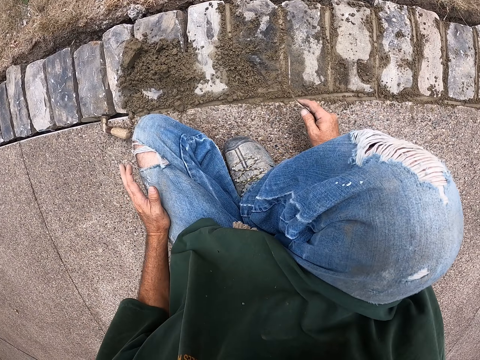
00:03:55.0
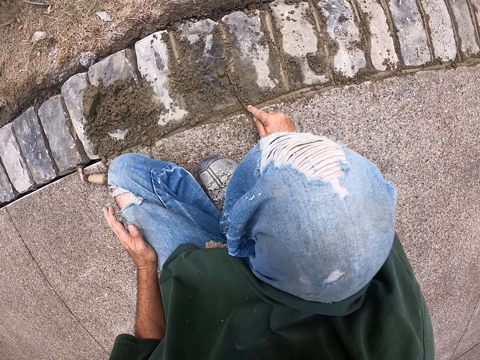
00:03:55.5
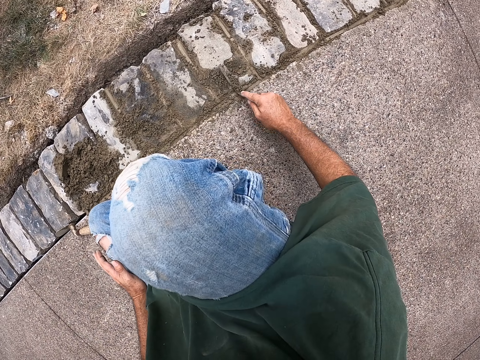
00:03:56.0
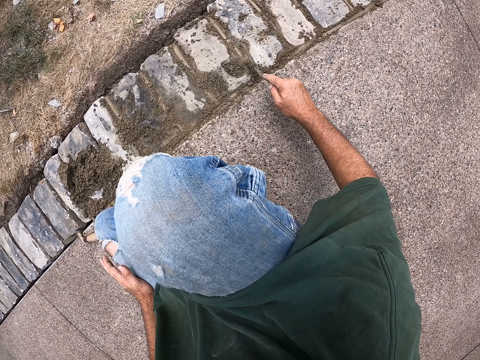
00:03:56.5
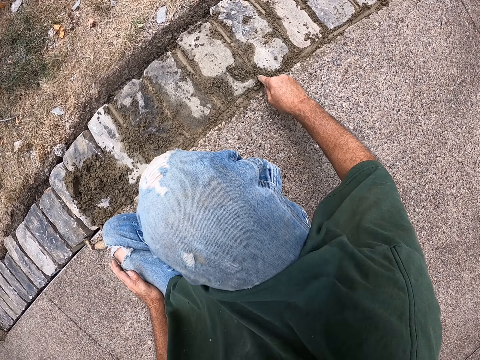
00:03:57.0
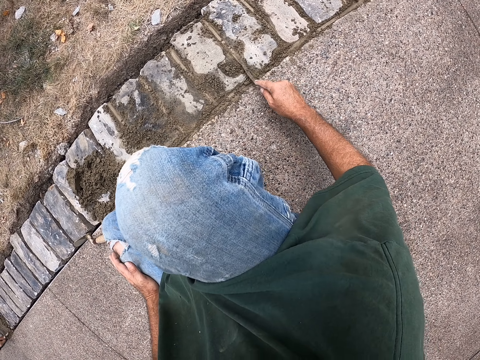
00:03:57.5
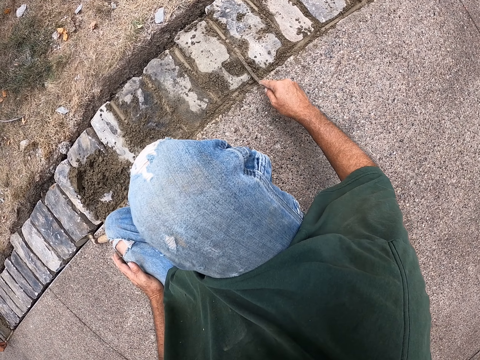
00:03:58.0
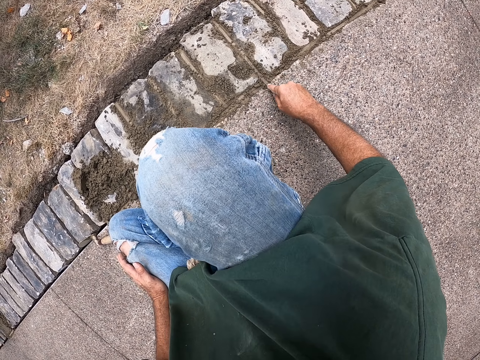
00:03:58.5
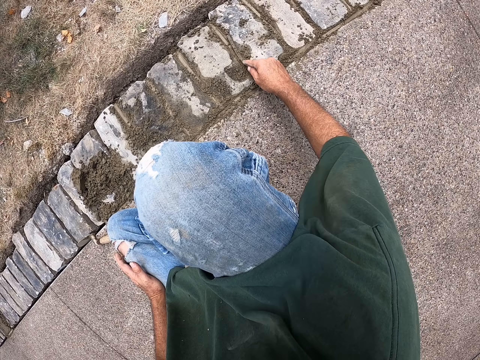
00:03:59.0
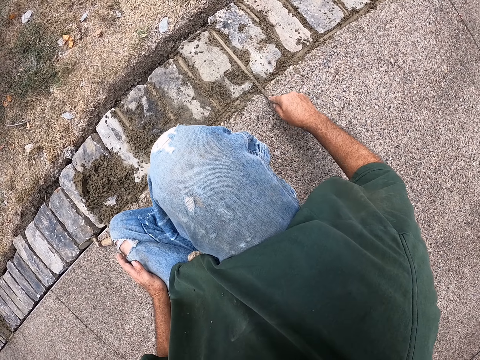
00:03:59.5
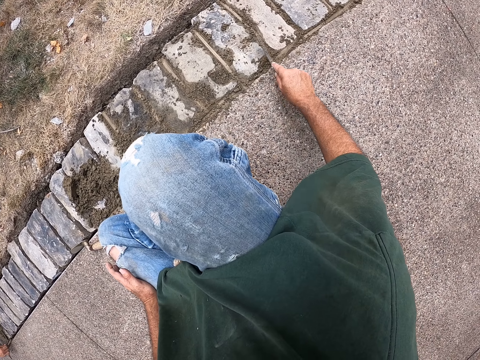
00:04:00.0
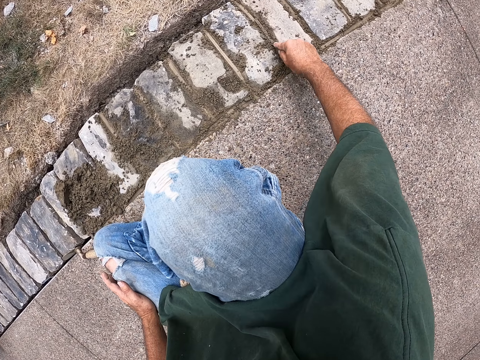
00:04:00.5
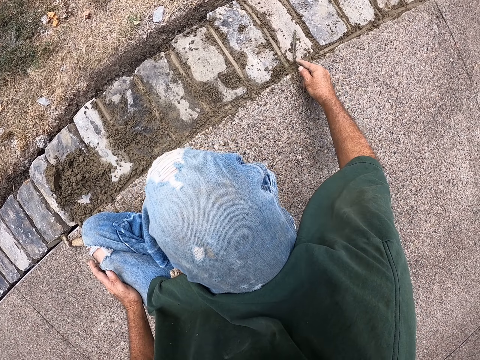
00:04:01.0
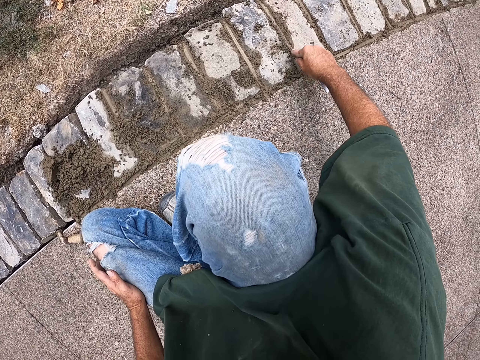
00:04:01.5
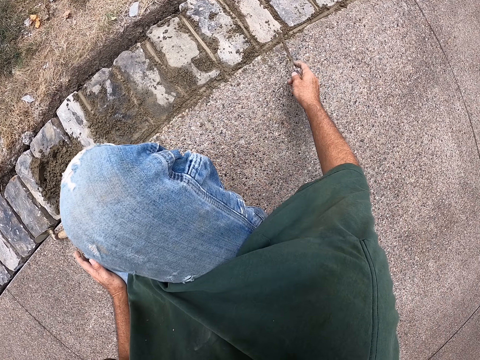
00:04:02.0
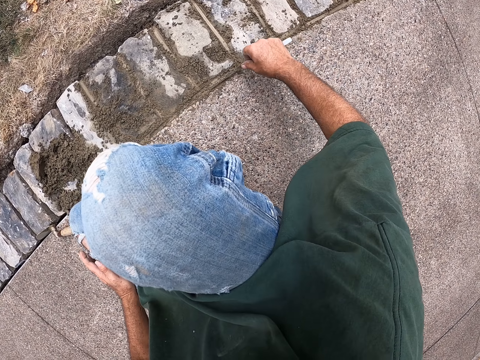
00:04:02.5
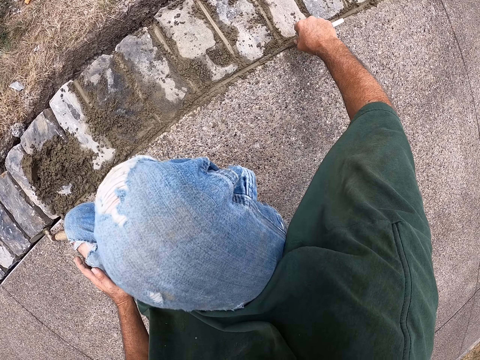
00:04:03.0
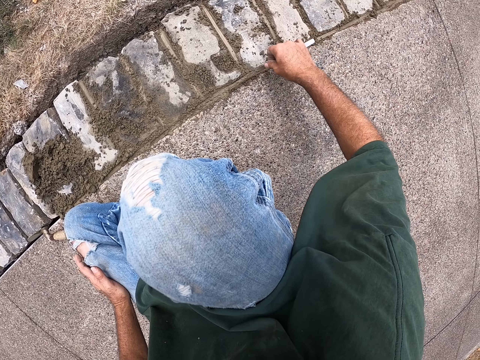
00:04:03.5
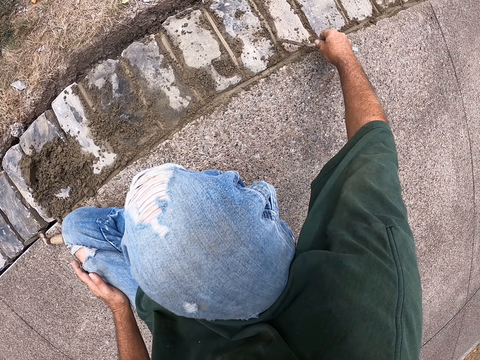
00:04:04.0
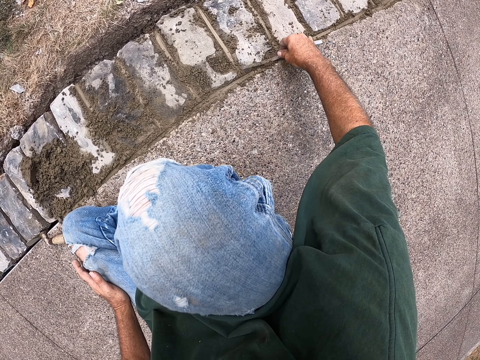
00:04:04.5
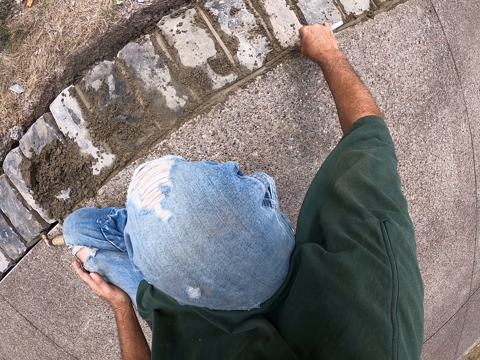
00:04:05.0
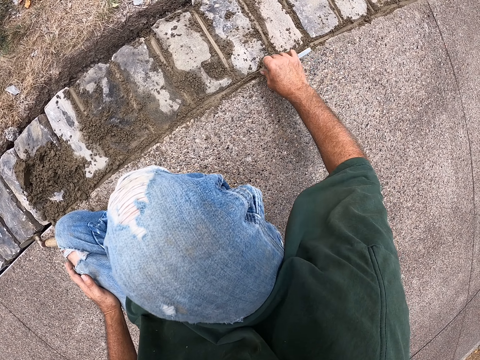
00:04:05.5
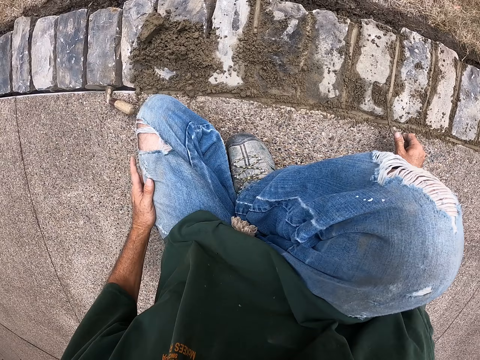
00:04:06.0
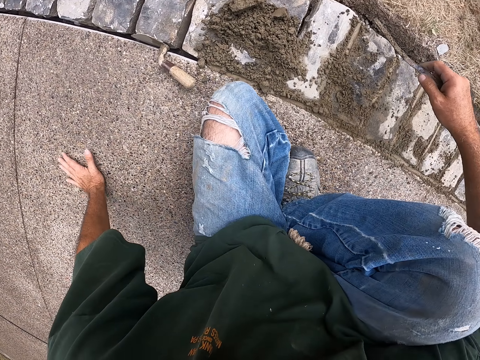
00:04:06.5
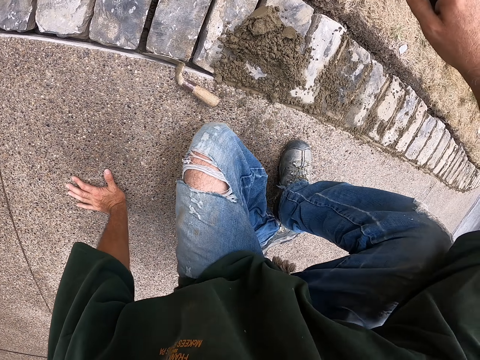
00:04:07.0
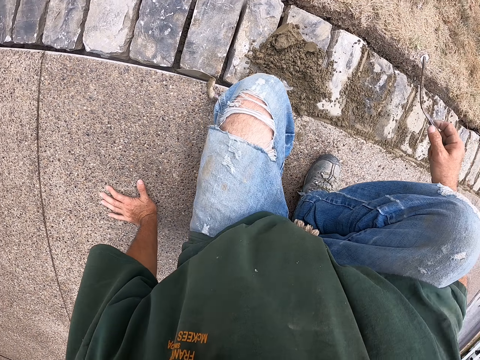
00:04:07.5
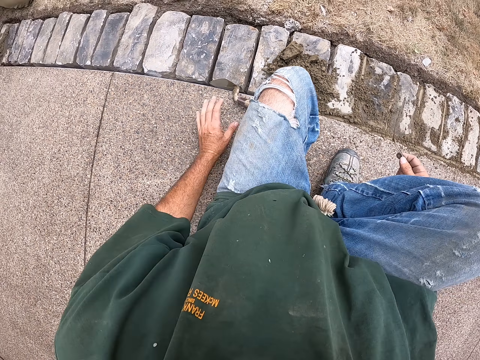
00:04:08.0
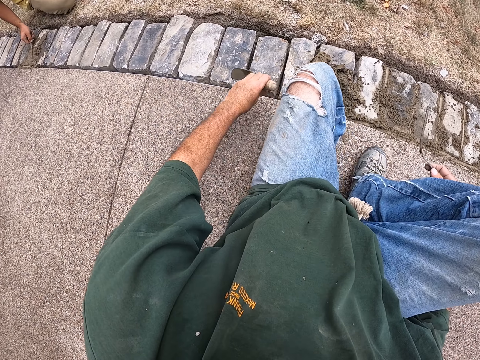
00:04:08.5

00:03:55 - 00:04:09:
The camera wearer holds his leg. He cements the bricks with a joint filler. He pulls his hand off the leg. He holds the path. He pulls the joint filler off the cement. He picks up a mason trowel.

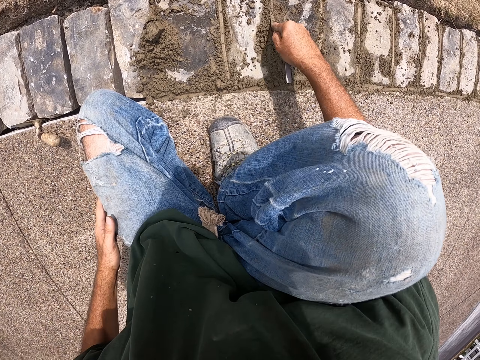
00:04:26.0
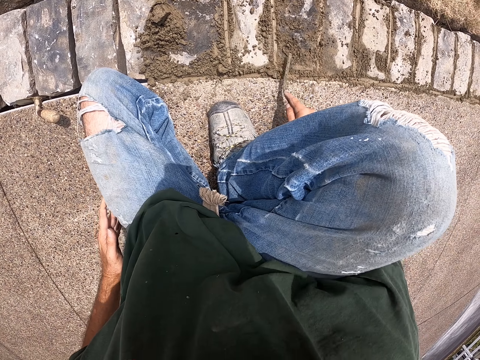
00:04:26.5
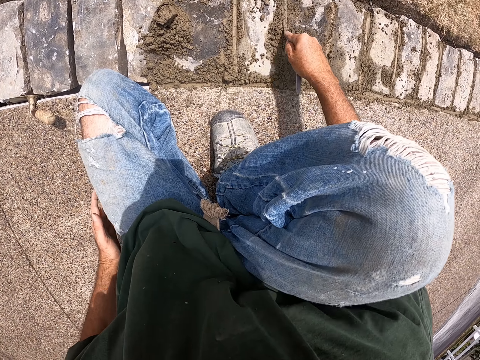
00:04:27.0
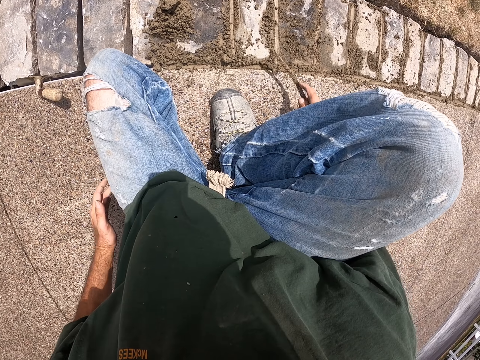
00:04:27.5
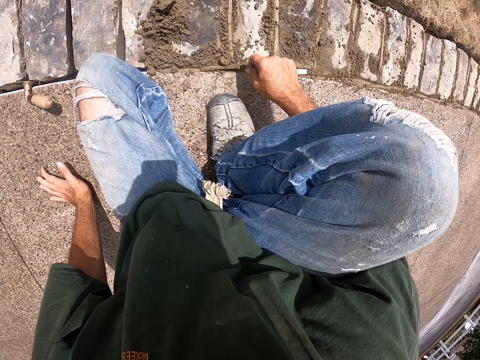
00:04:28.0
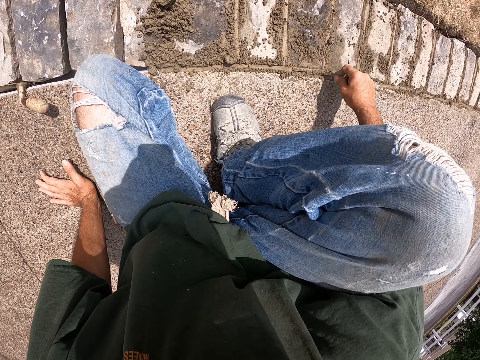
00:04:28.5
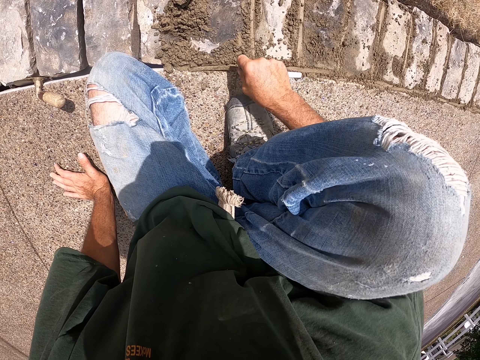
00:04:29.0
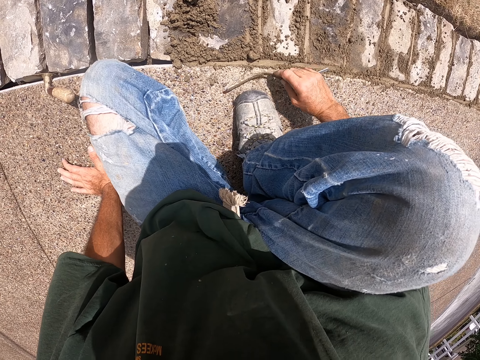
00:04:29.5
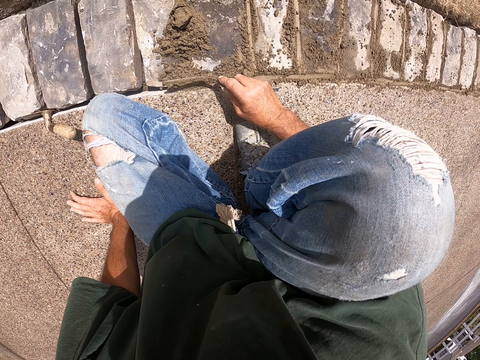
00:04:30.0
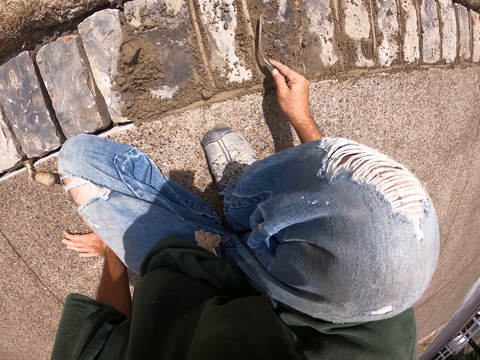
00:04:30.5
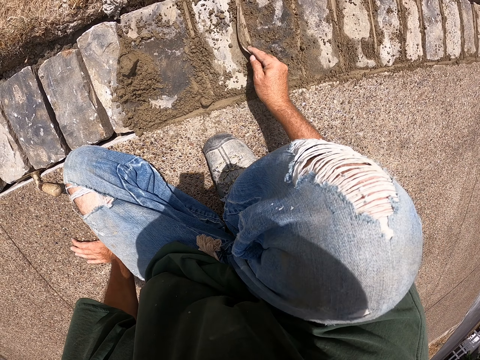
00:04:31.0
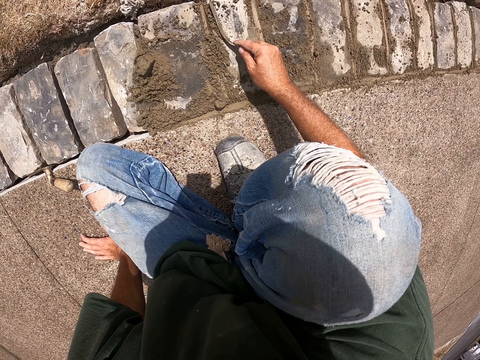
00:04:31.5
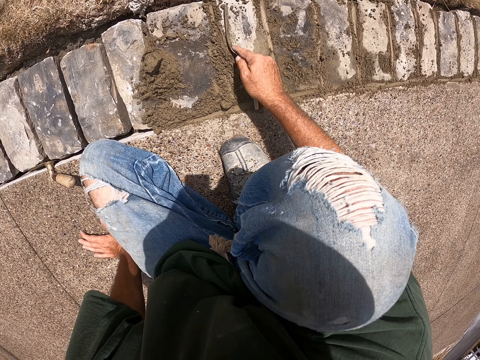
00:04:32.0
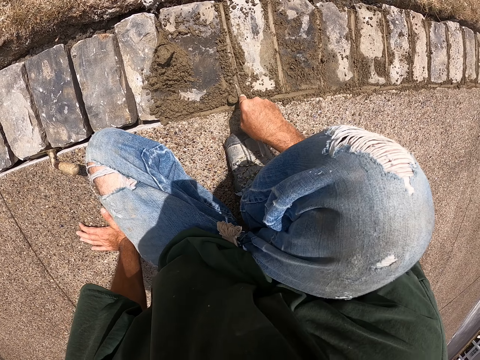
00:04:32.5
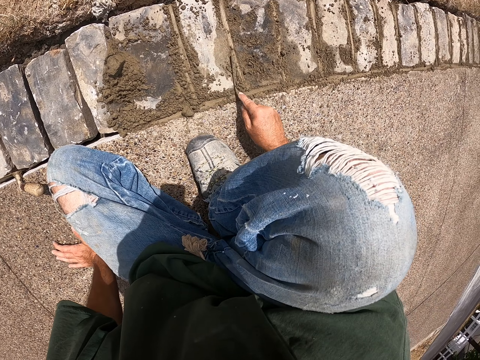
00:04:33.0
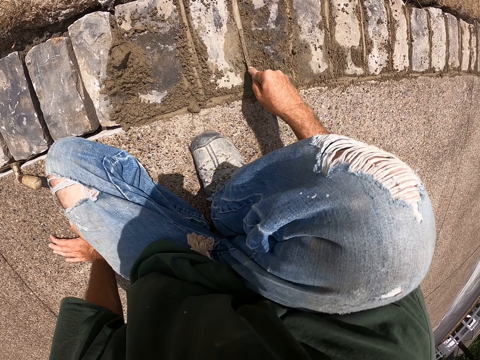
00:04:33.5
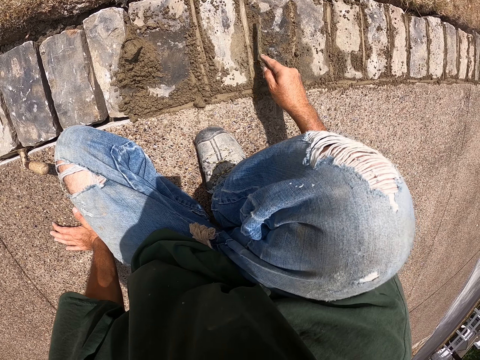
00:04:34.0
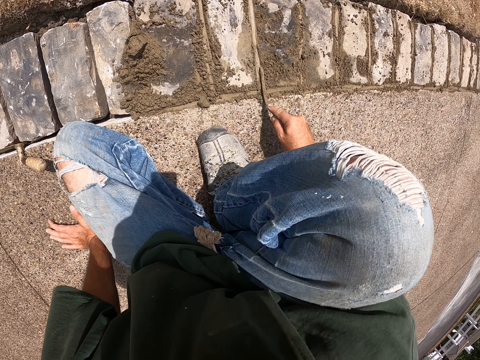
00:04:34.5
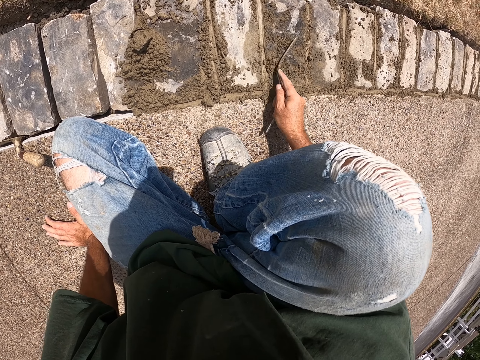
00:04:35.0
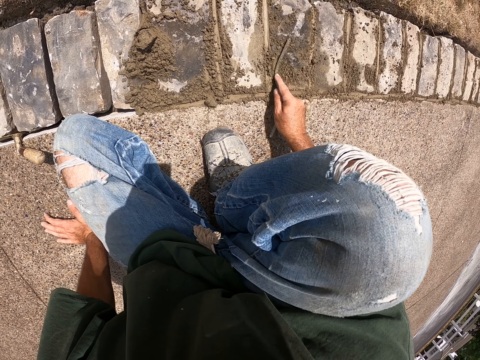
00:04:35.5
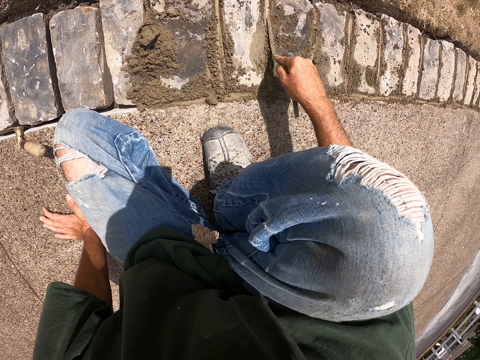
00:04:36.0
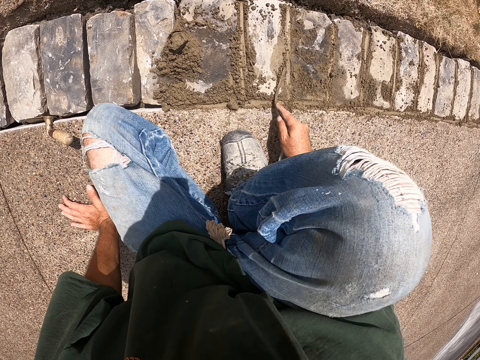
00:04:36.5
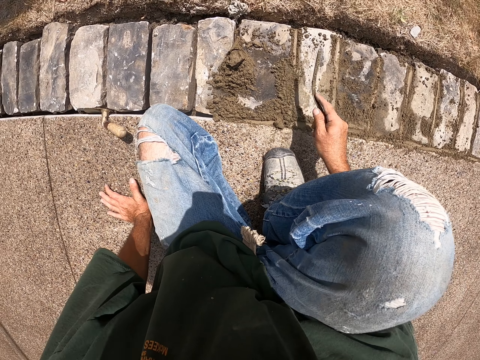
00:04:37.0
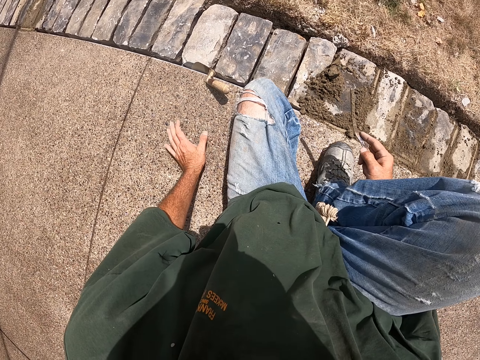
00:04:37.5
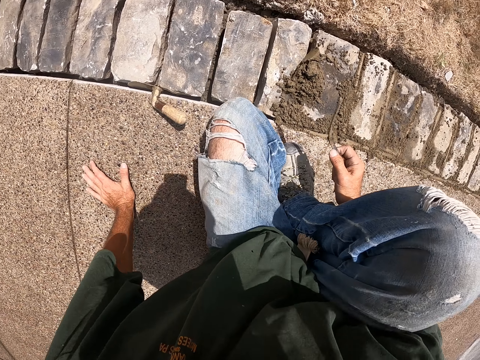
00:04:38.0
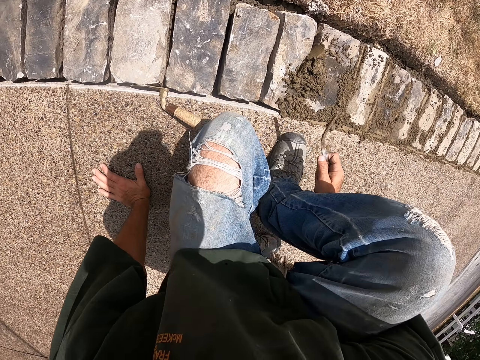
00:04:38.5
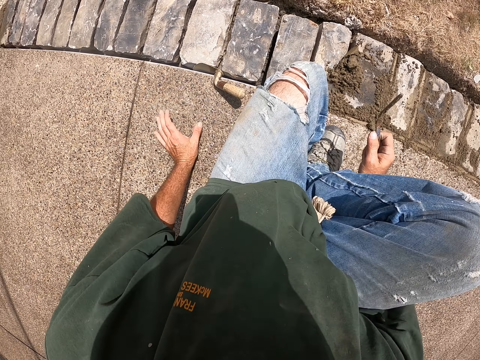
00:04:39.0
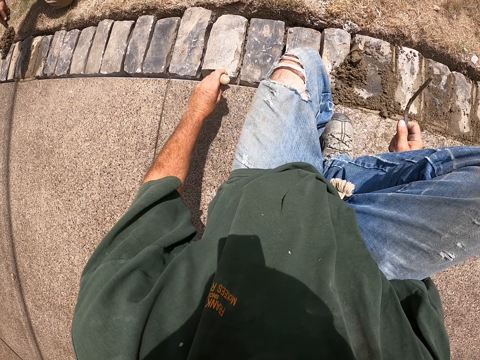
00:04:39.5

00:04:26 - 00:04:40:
The camera wearer holds his leg. He cements the bricks with a joint filler. He holds the path. He cements the bricks with the joint filler. He pulls the joint filler off the cement. He picks up a mason trowel.
